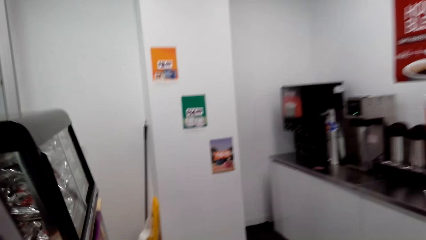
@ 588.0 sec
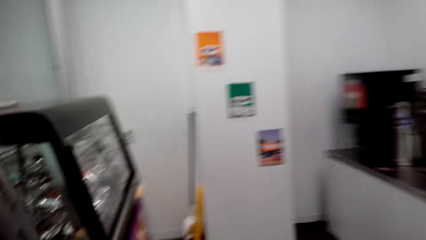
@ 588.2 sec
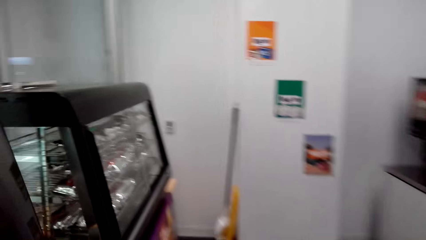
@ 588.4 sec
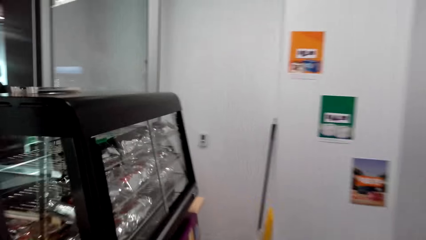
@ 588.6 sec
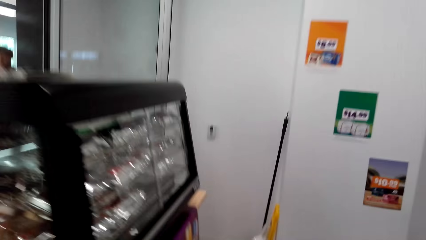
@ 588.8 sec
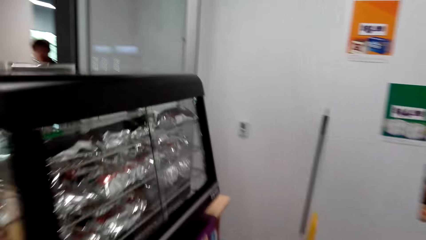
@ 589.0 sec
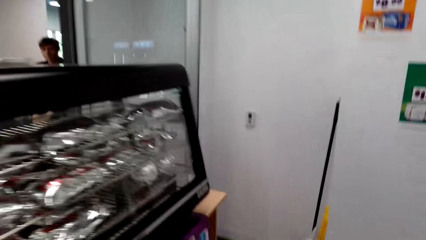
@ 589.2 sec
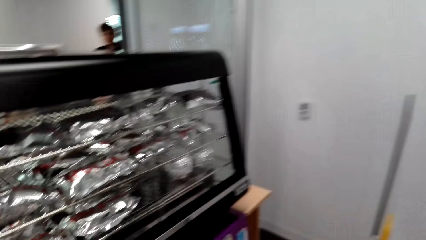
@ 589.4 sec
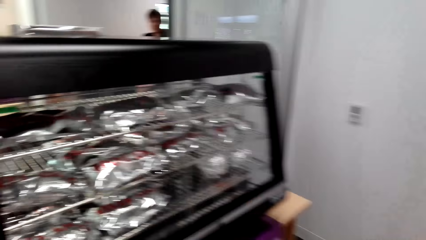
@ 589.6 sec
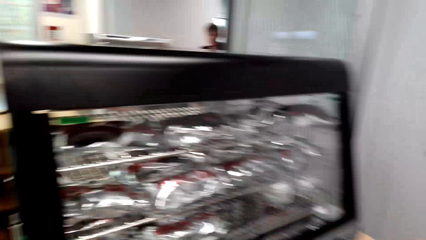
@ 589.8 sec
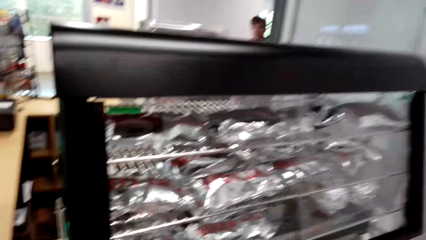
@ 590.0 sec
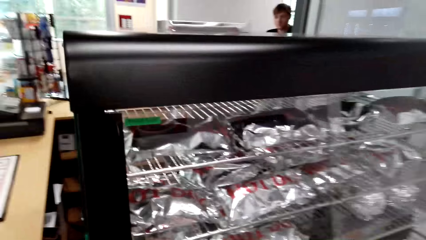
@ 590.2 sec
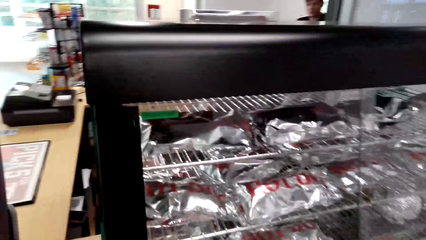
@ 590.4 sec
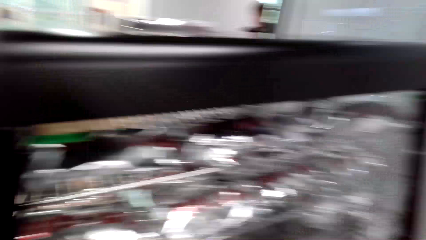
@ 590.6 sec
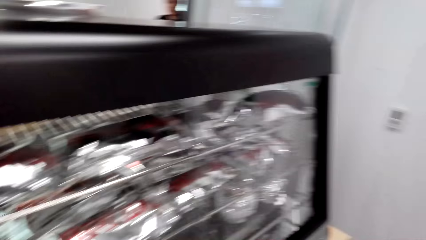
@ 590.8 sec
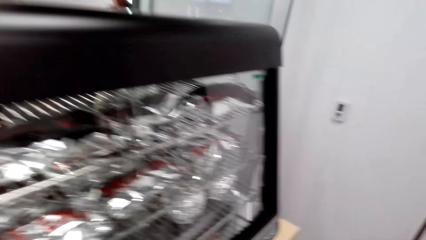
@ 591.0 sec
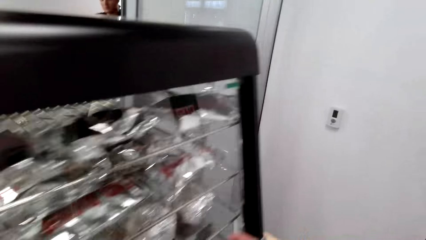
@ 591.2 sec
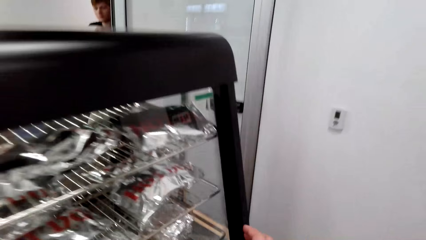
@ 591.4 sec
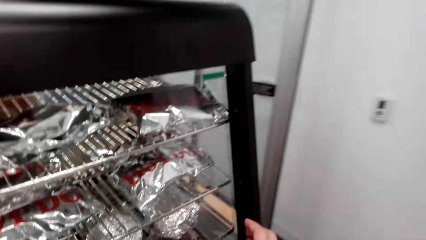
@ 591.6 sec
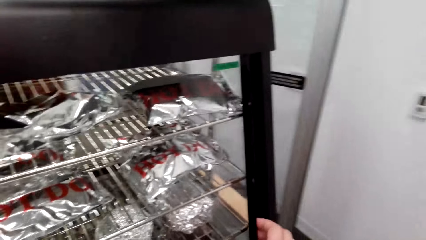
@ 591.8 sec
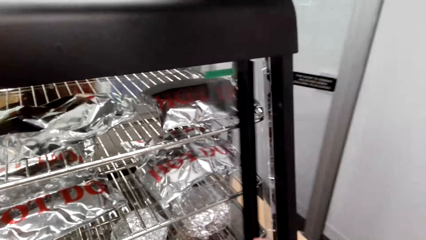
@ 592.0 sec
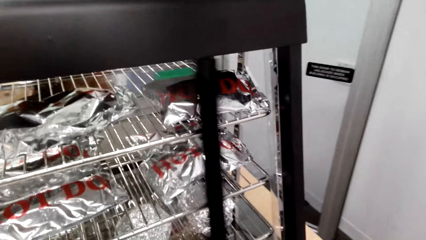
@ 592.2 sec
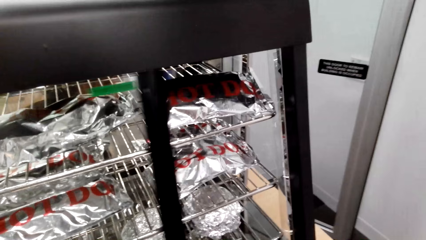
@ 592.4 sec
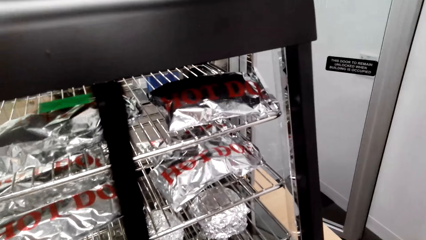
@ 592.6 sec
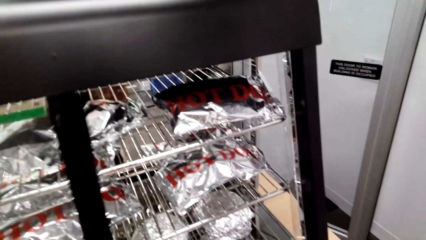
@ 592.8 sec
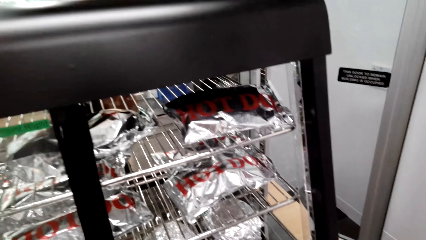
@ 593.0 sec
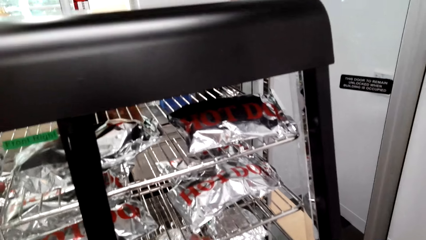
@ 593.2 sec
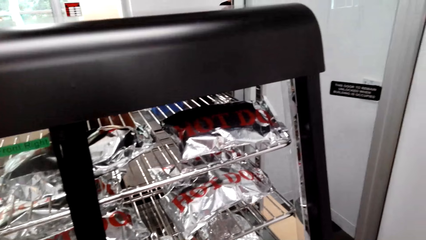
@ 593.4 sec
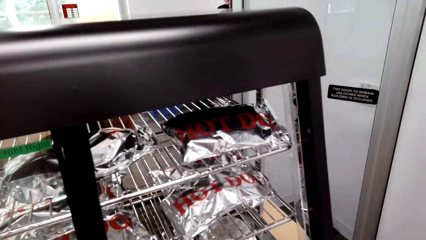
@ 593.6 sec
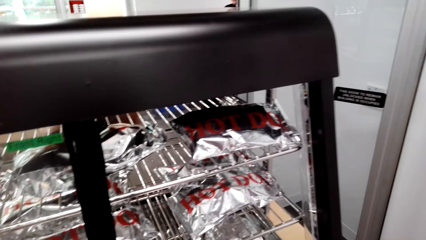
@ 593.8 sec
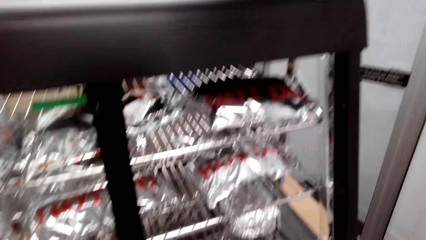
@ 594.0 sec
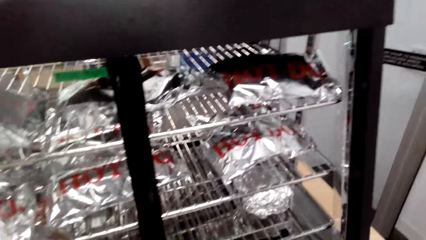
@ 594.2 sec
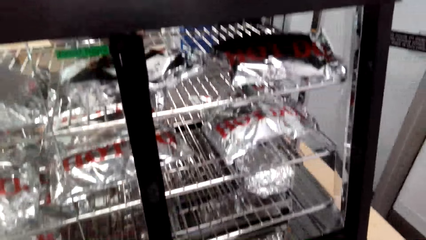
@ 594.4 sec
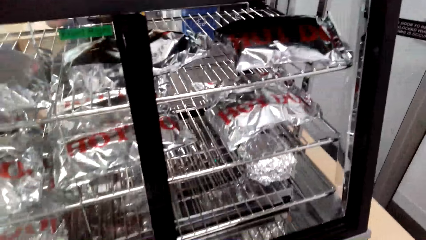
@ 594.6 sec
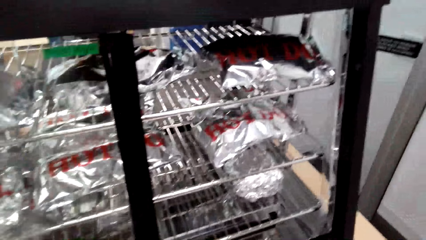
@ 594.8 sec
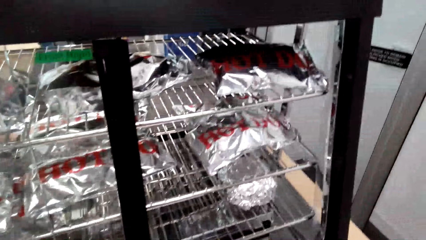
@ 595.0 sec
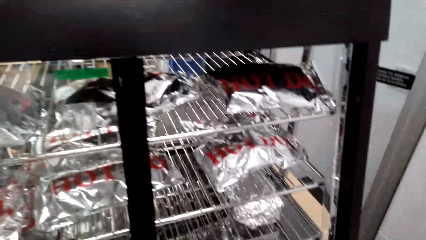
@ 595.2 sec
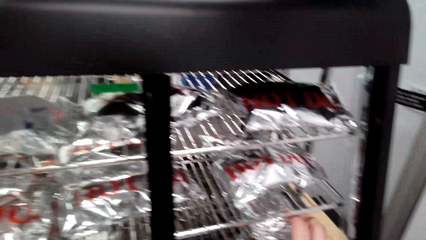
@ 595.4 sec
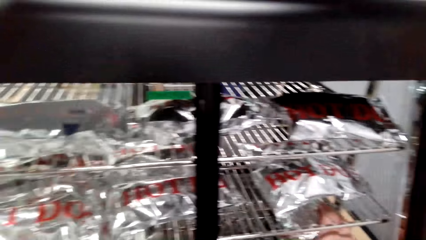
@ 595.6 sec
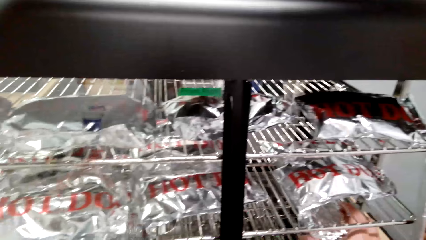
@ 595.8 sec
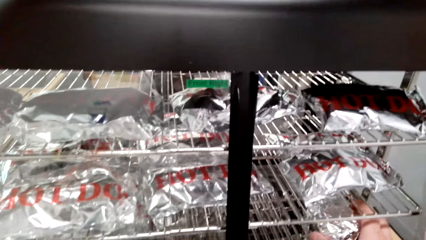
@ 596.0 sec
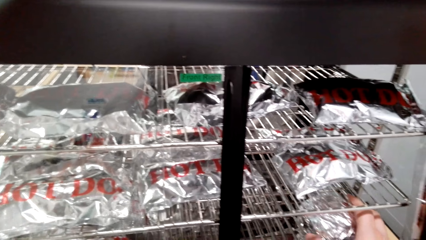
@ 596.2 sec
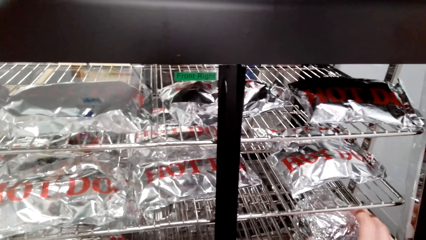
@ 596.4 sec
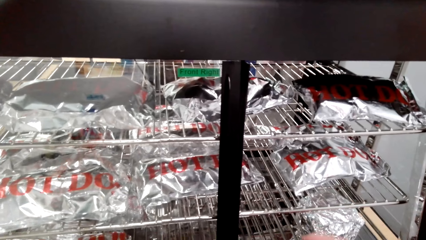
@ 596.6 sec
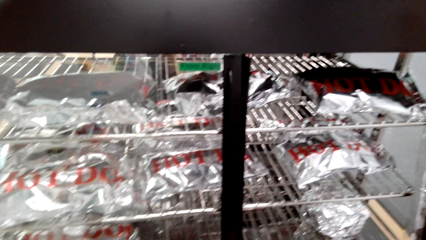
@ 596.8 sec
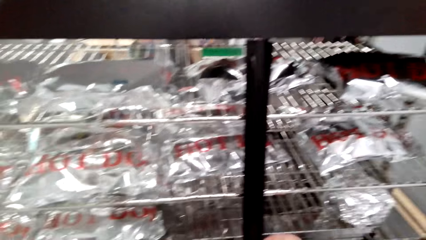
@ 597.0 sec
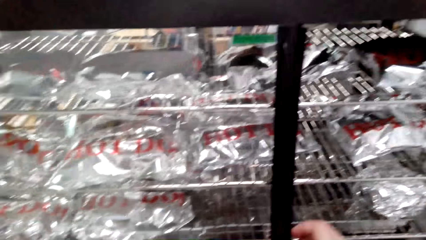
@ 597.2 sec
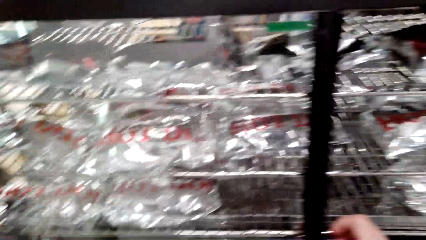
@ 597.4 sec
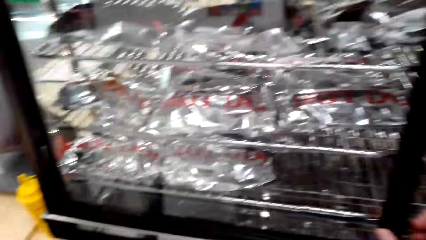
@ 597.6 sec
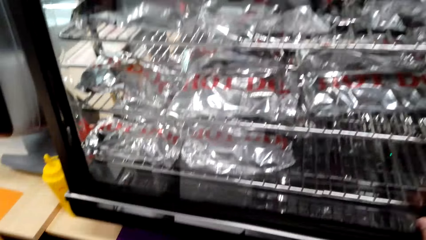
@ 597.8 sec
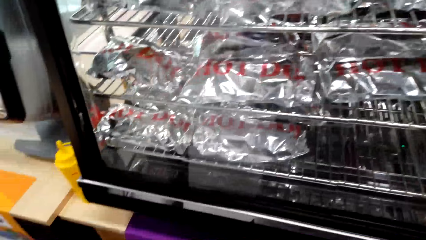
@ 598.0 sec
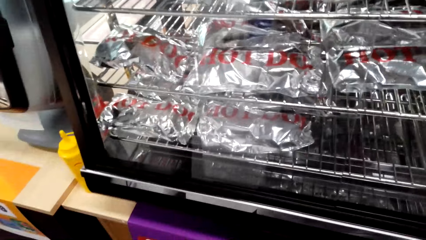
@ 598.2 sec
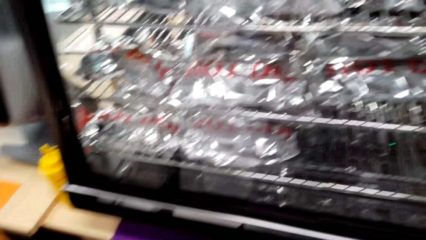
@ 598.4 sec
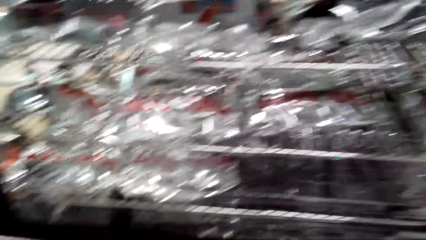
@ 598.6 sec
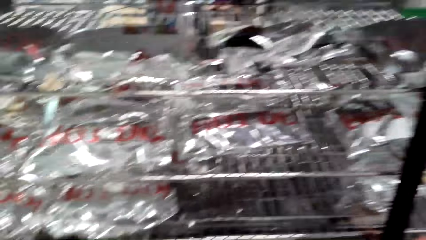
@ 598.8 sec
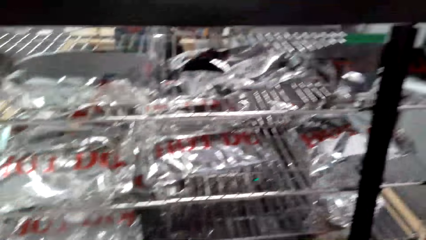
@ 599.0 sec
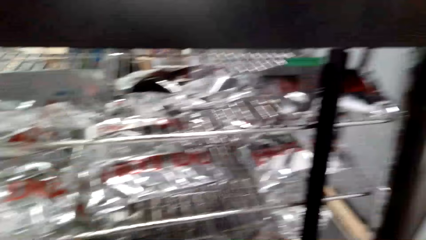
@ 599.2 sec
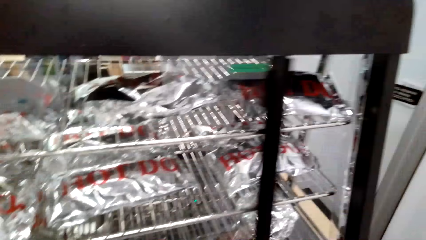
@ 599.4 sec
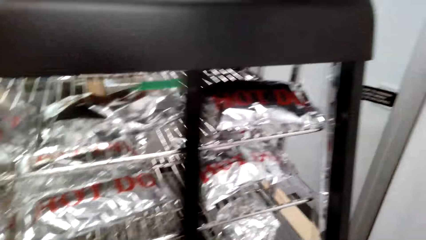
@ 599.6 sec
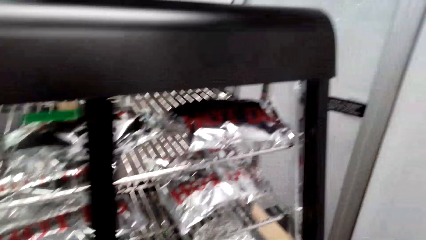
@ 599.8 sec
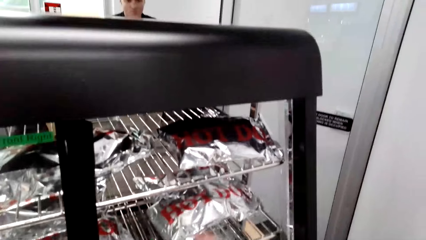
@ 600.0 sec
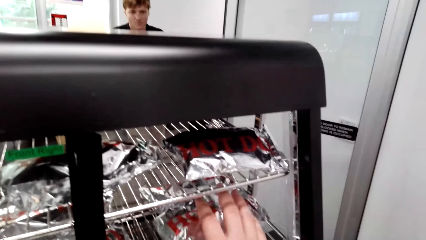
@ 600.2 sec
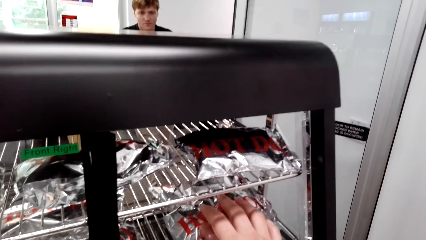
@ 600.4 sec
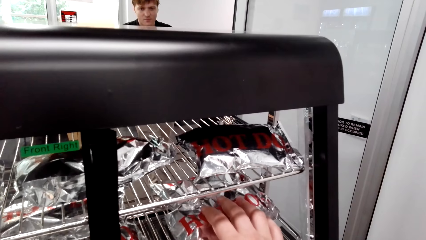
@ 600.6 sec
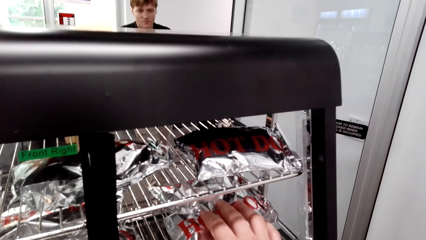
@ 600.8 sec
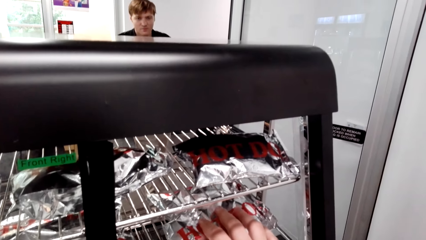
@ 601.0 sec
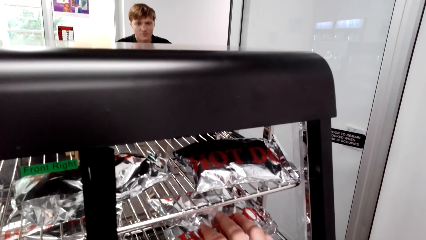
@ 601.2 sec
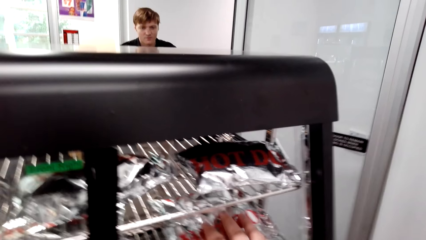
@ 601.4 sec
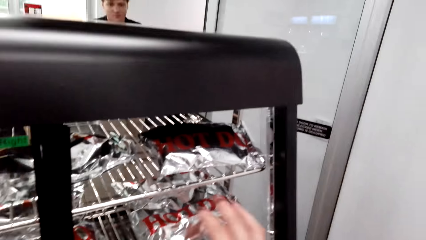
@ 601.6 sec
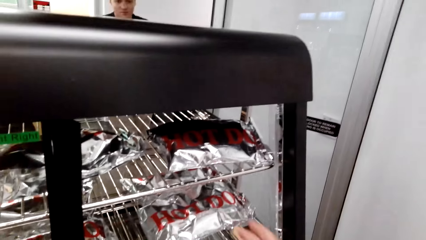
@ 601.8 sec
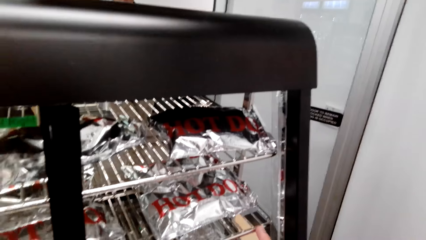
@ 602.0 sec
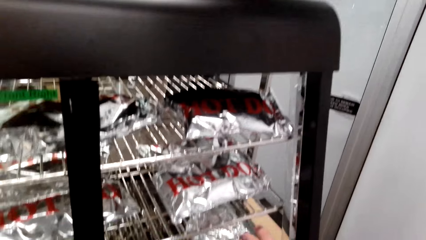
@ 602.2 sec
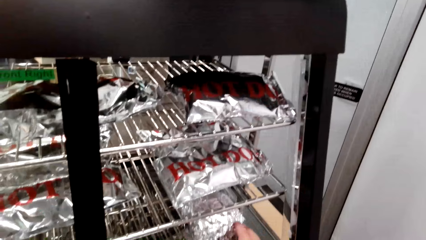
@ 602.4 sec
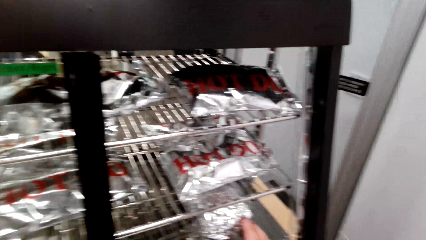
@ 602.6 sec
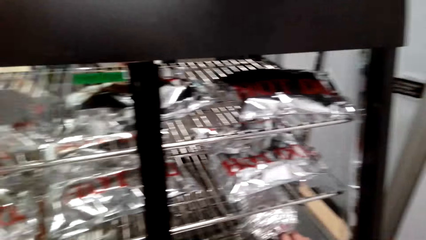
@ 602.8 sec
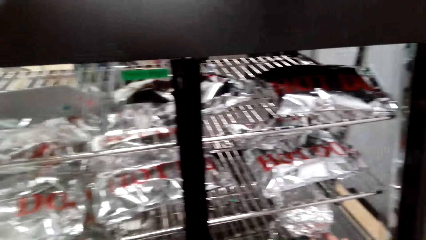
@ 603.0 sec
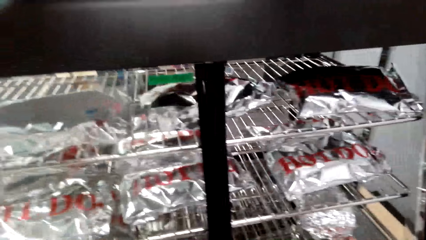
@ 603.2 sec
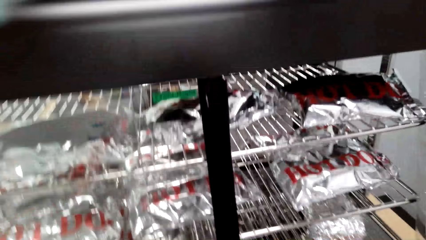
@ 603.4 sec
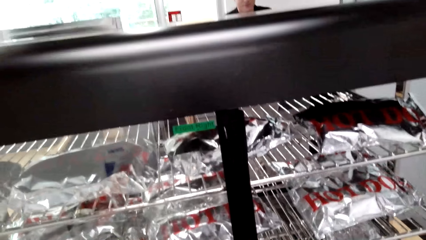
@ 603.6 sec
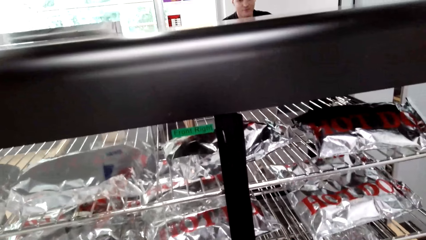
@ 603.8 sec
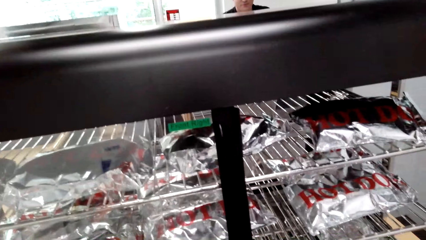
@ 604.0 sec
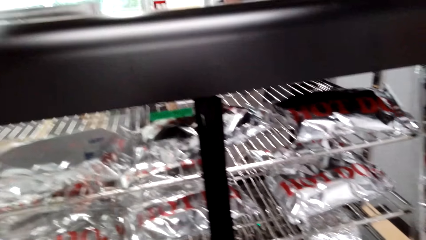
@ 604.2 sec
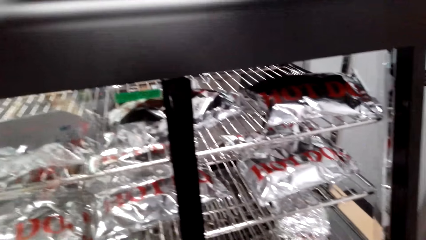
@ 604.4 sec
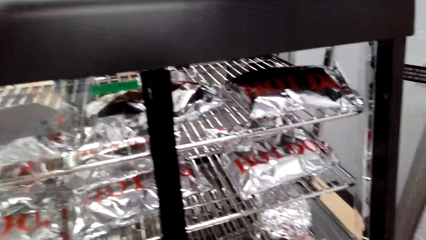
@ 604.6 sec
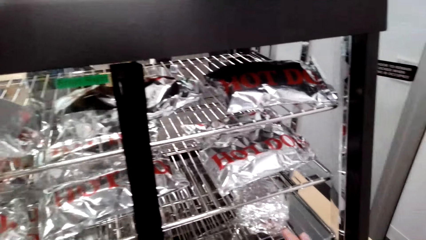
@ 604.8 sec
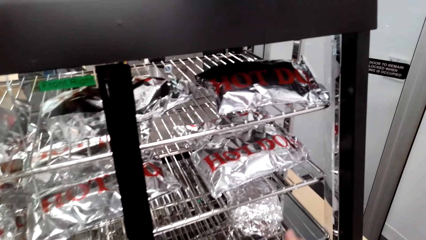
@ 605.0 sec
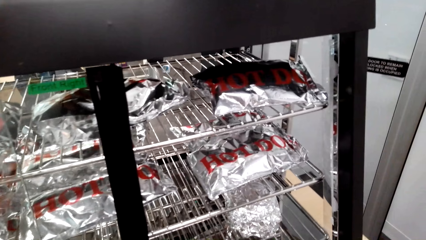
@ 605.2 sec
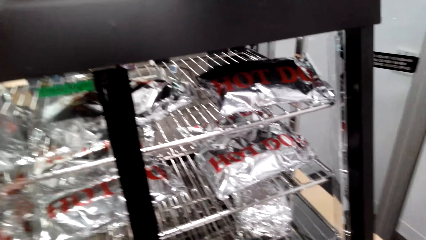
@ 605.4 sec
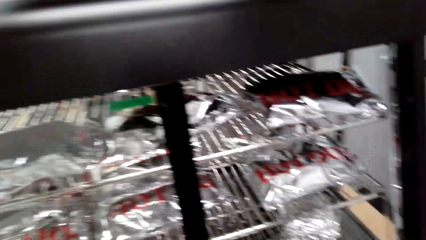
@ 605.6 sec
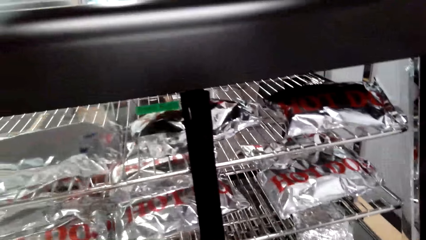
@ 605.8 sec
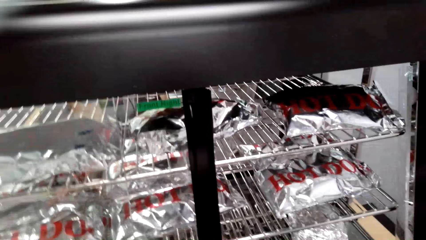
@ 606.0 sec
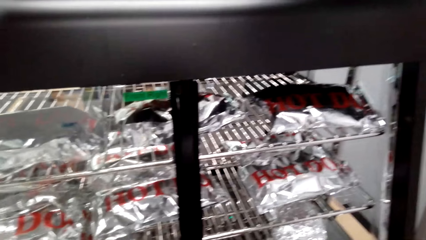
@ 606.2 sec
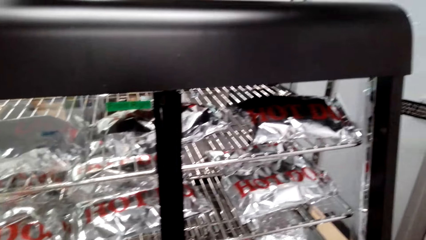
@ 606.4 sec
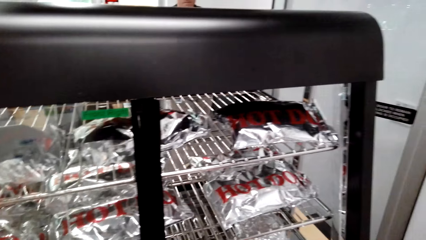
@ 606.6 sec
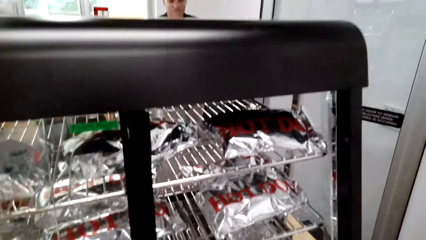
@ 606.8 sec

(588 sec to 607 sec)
The camera wearer converses. They stand in front of the grill. They open the grill. They pick up something. They converse. They close the grill. They stand in front of the grill.
